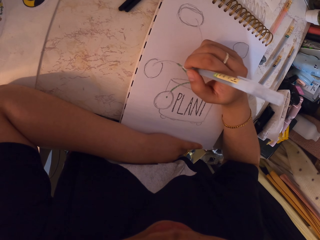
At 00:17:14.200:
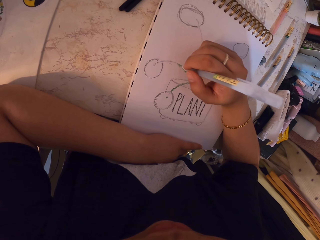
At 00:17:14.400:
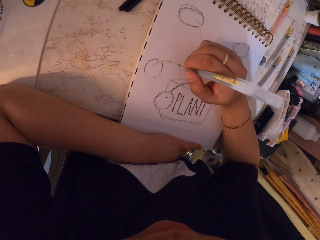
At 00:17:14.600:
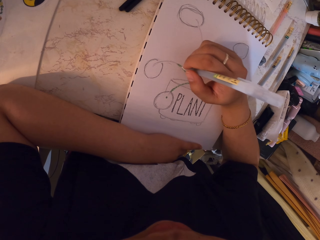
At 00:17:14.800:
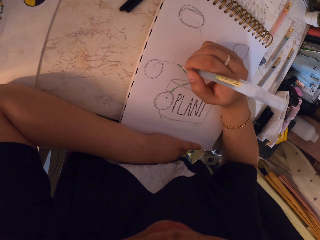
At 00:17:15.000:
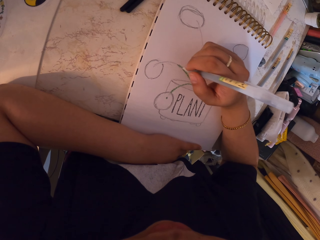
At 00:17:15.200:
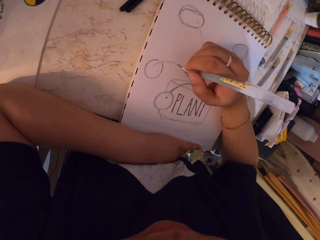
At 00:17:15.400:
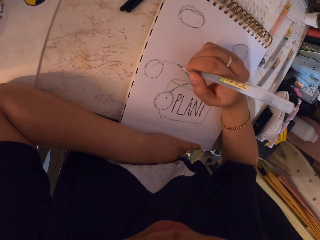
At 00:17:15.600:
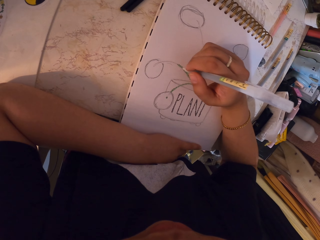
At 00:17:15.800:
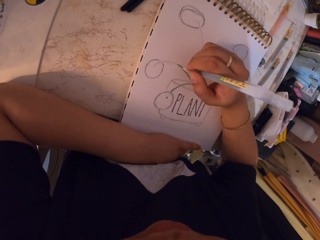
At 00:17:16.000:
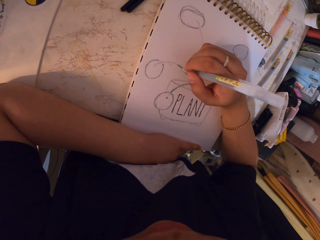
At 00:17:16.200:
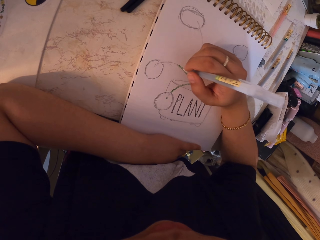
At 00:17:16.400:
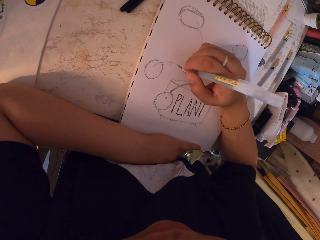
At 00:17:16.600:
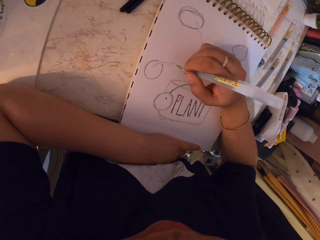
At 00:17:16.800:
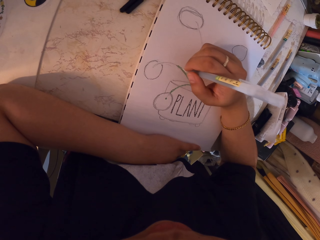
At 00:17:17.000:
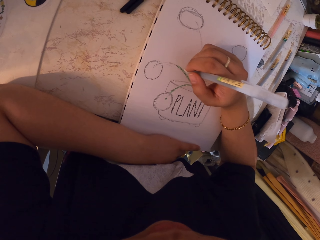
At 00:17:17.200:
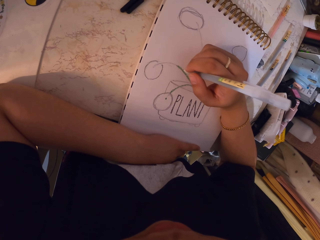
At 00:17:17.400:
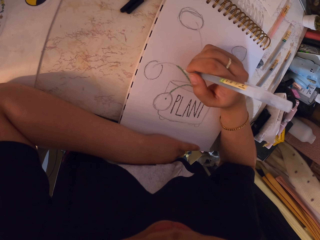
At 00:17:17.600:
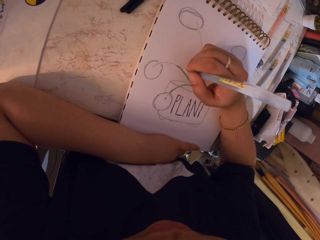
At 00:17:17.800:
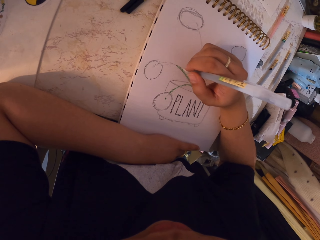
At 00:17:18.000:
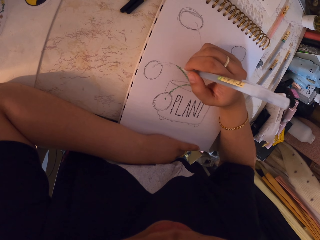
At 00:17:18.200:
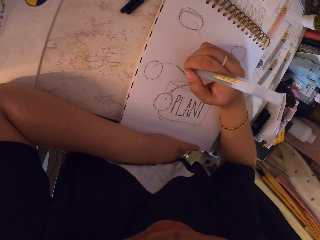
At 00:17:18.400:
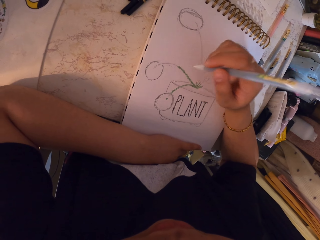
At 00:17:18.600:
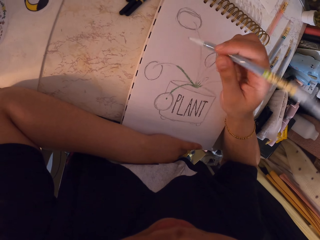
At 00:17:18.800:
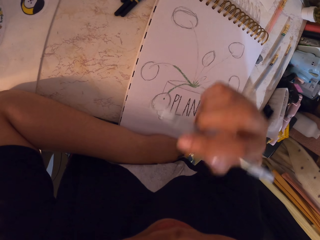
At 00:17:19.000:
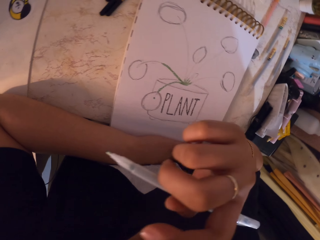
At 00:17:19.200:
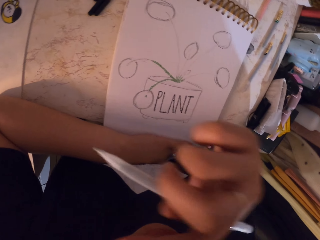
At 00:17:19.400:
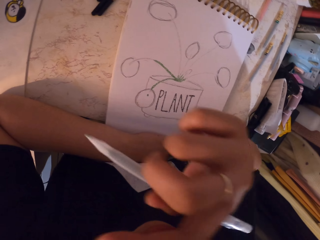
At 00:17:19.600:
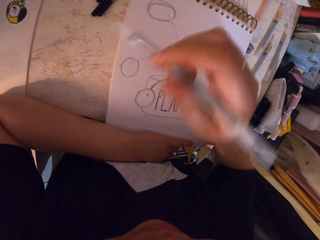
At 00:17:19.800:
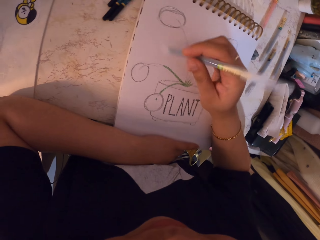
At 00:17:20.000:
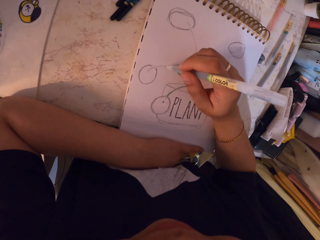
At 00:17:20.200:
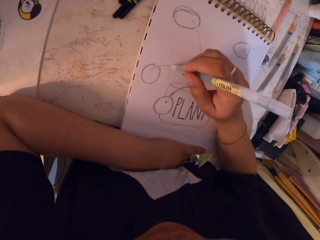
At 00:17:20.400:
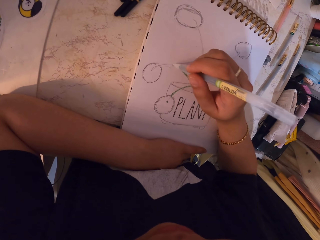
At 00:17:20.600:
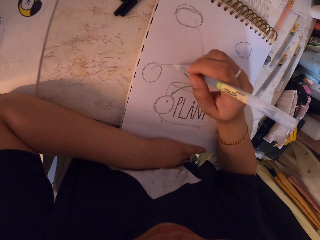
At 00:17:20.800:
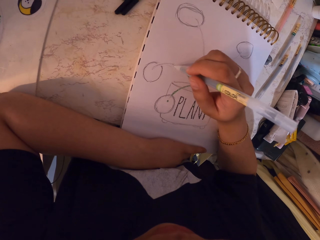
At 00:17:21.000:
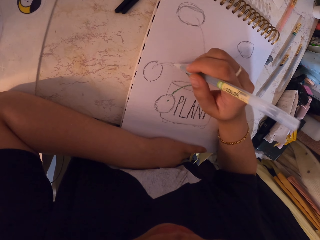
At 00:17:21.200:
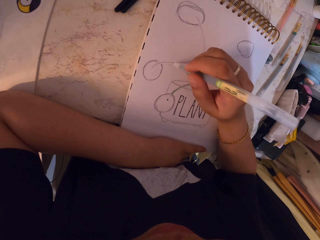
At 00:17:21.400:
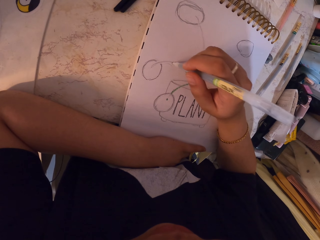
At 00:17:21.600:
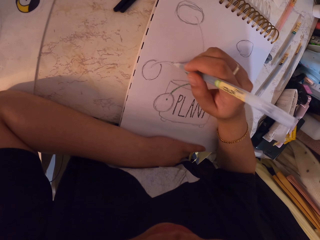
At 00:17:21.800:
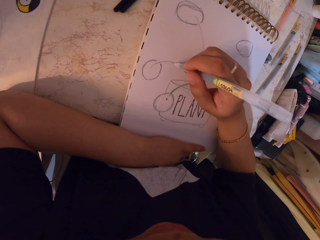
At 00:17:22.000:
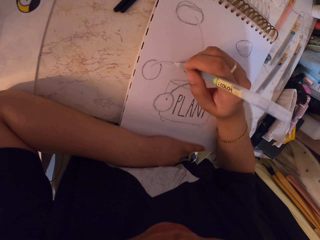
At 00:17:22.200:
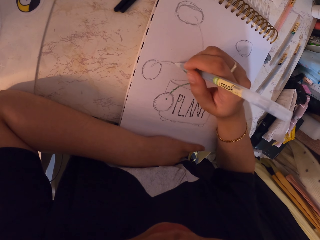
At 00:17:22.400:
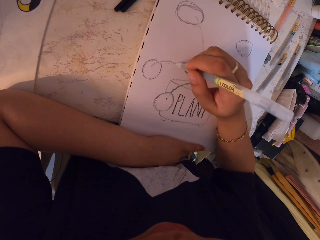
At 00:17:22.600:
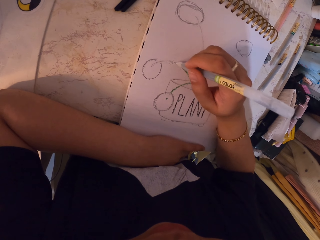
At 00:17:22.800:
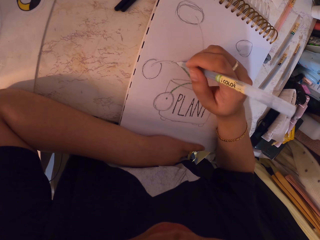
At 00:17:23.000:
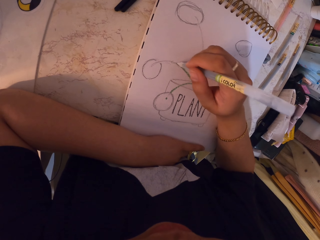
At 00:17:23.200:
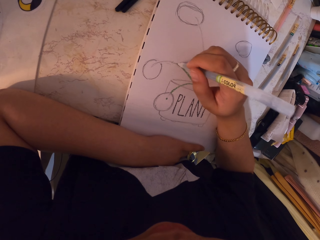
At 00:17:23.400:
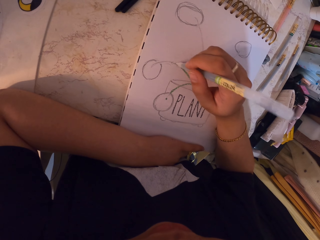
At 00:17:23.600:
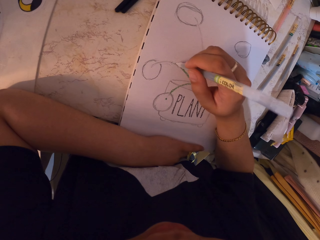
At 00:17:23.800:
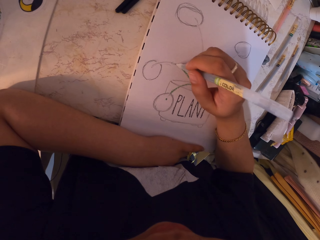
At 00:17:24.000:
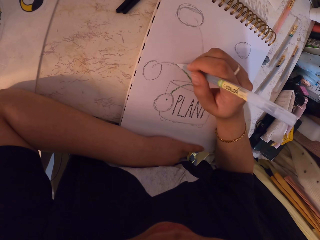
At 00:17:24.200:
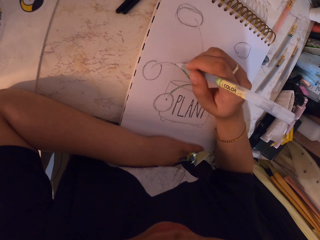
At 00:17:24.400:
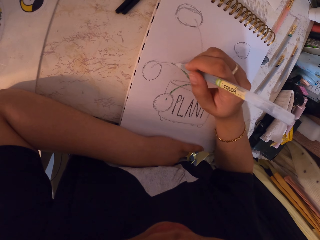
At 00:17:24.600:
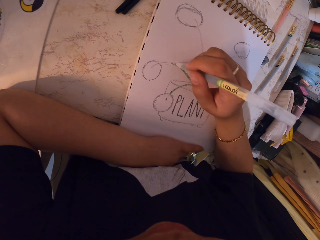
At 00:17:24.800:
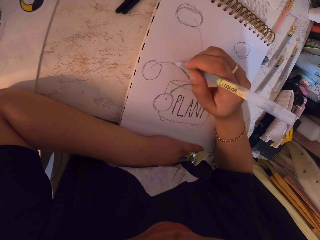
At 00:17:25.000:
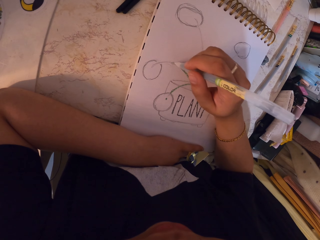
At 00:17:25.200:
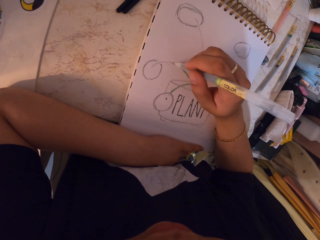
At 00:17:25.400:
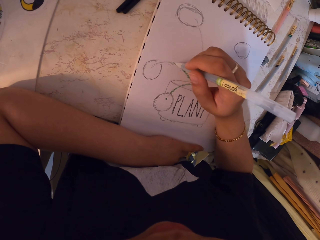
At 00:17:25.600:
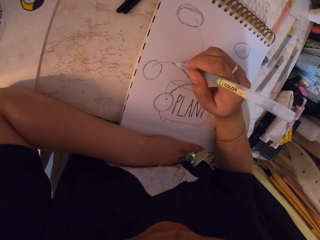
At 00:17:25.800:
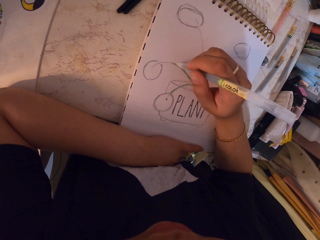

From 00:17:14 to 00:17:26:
The camera wearer scratches their face. They draw on the book.

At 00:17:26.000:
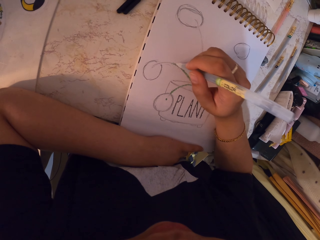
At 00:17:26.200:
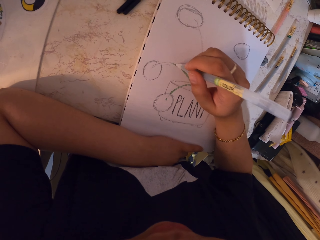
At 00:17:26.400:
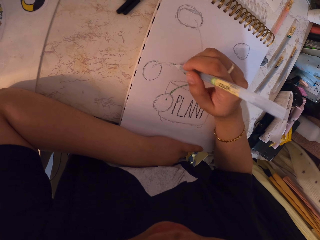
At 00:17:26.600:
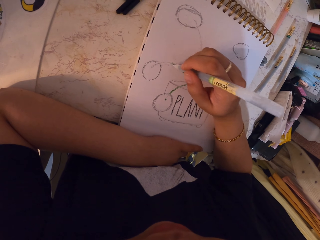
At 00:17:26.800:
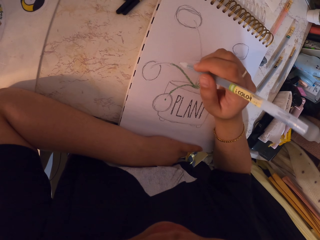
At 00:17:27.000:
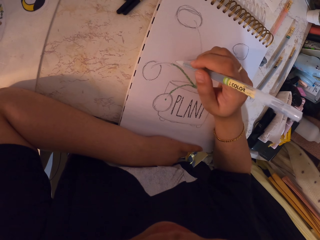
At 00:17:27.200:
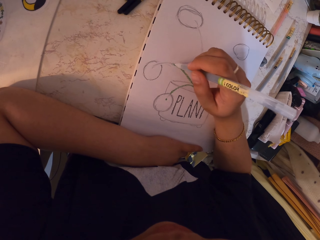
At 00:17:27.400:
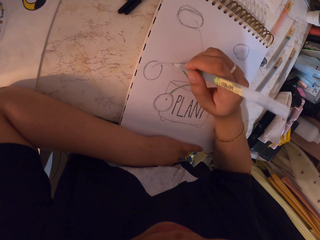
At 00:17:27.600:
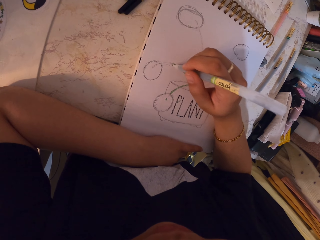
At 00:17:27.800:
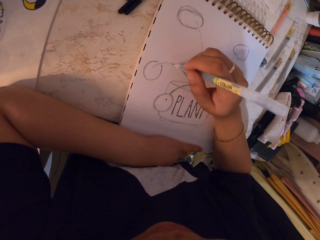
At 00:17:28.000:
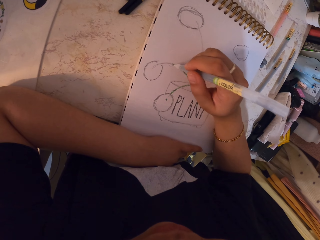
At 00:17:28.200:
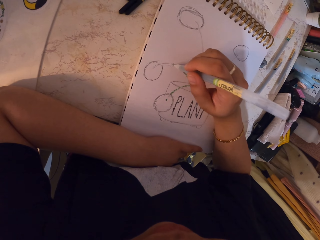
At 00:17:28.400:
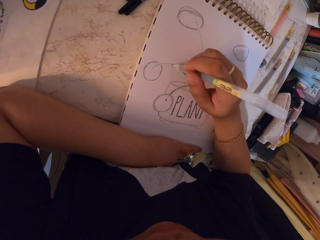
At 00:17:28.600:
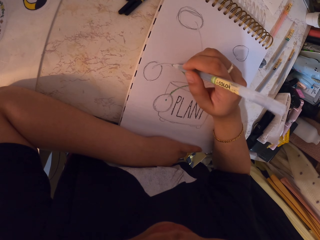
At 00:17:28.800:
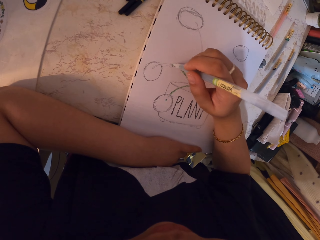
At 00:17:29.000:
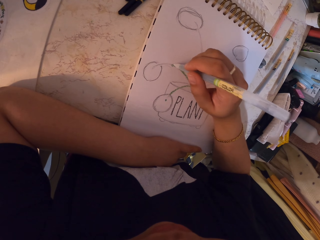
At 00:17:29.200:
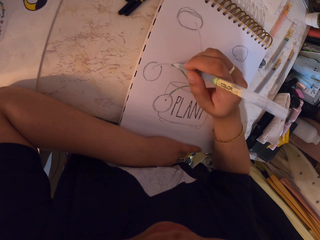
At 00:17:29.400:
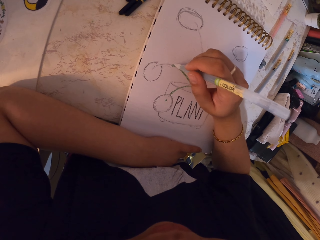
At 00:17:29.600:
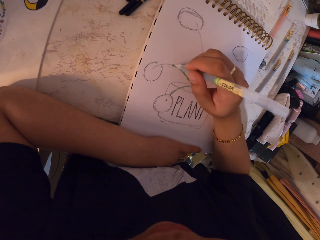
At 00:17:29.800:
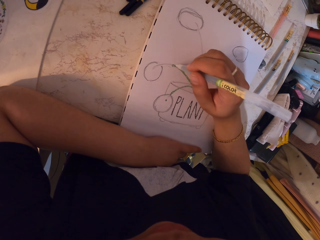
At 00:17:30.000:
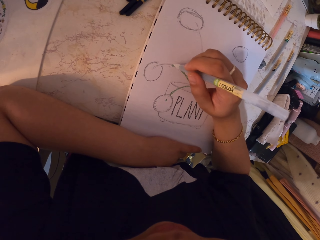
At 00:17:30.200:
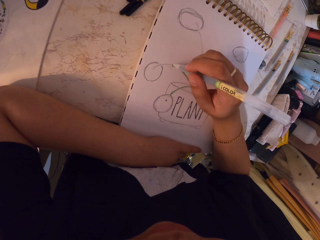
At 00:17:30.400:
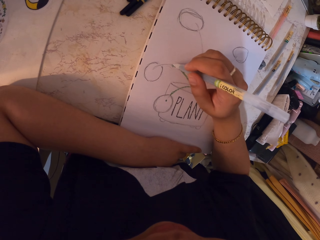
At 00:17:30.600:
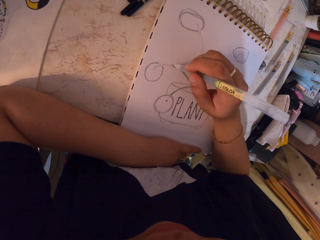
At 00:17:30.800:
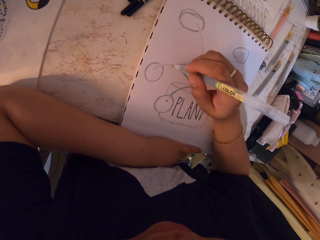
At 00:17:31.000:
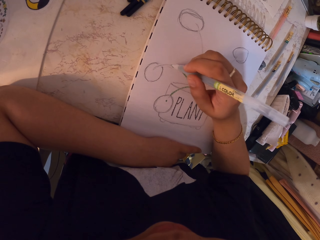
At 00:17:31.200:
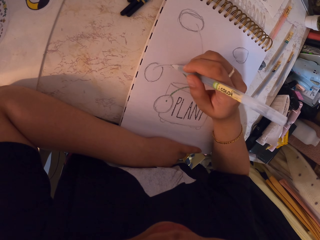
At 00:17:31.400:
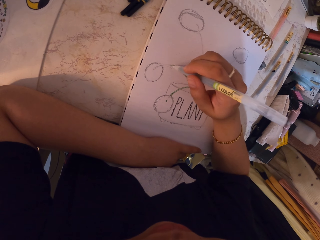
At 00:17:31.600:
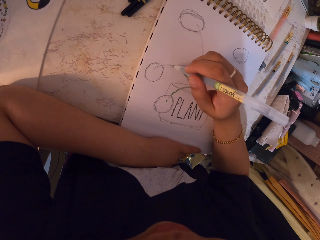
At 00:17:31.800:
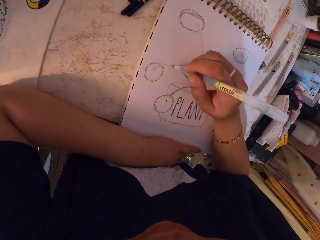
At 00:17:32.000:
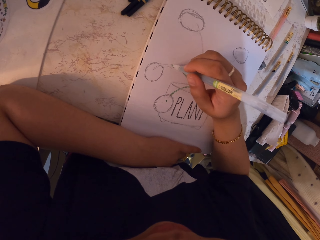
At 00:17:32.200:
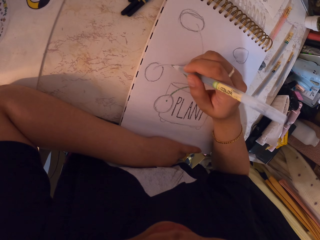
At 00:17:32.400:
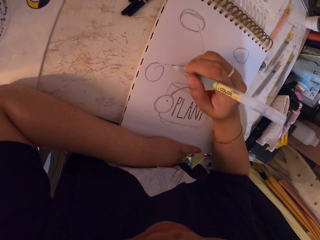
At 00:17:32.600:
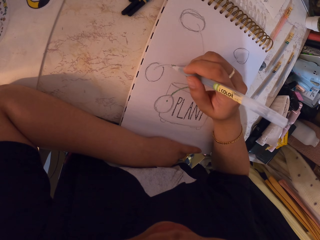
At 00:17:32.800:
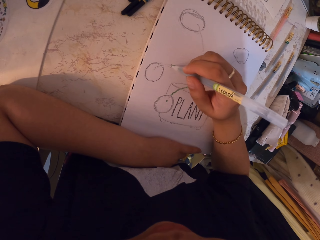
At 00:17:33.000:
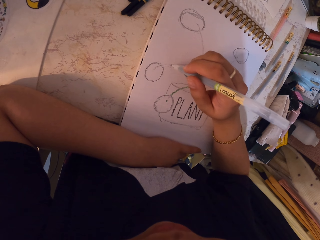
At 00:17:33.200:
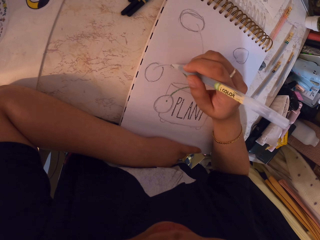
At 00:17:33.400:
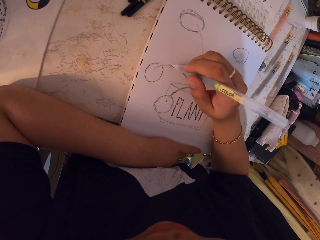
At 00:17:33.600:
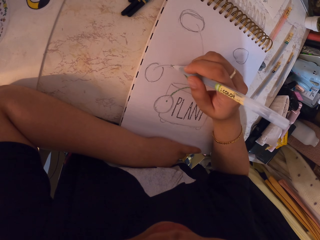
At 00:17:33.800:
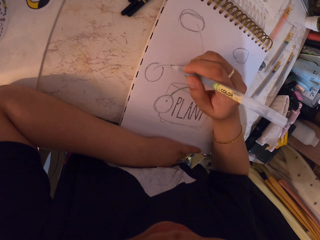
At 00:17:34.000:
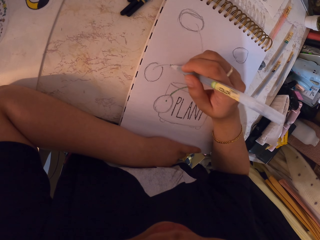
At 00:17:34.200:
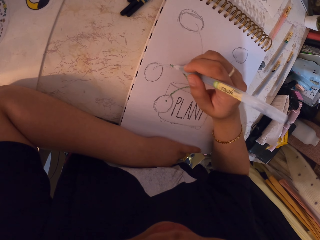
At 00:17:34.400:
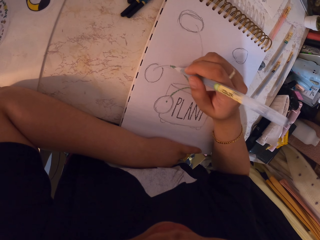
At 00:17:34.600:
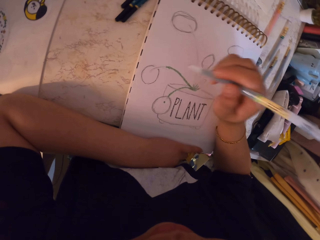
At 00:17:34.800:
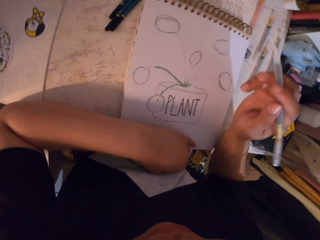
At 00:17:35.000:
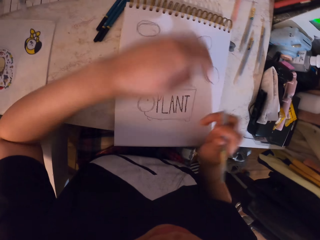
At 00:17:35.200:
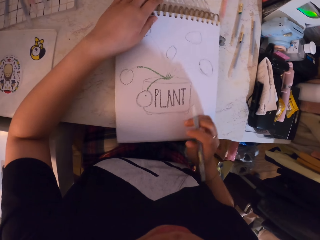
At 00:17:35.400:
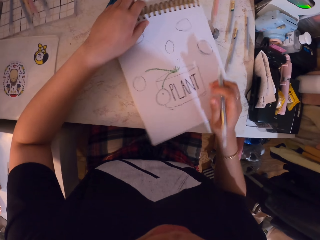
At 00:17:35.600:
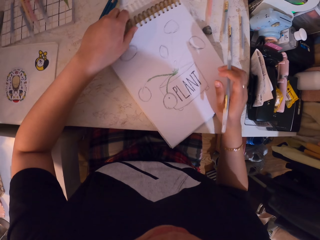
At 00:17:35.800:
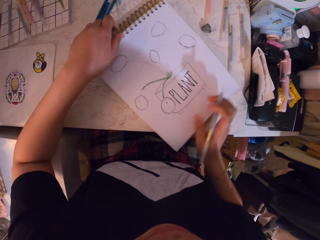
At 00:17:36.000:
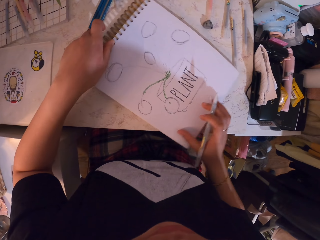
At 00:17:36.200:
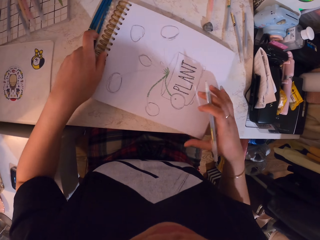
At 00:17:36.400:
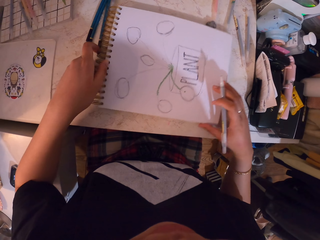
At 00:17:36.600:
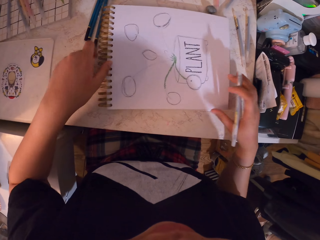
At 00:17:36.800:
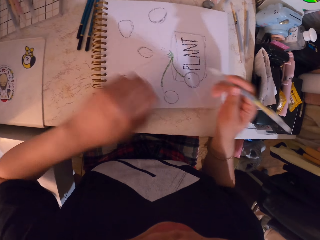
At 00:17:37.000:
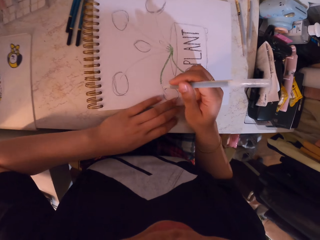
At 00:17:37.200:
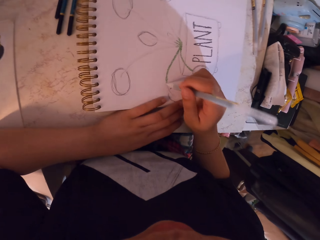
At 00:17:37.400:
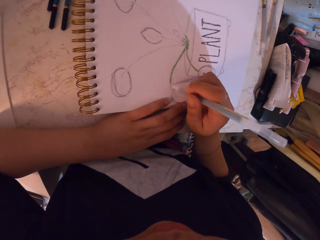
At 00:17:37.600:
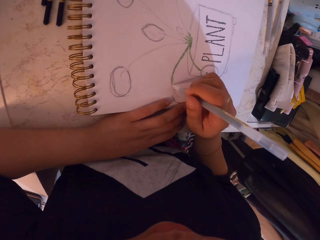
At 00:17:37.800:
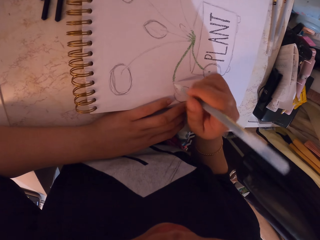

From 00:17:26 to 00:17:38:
The camera wearer turns the book on the table. They draw on the book.
